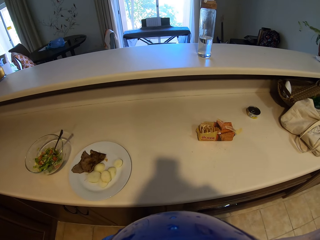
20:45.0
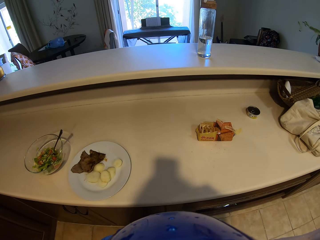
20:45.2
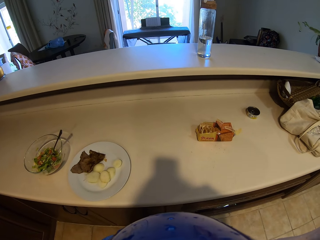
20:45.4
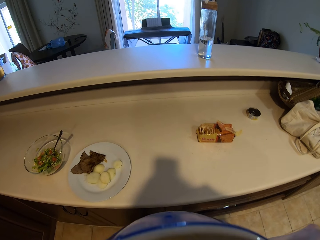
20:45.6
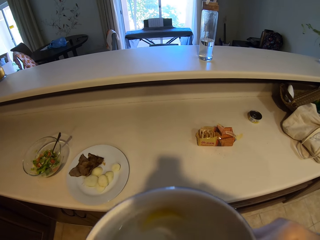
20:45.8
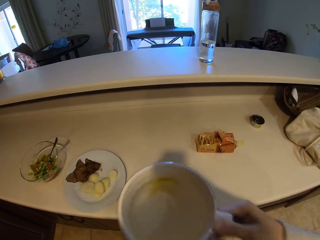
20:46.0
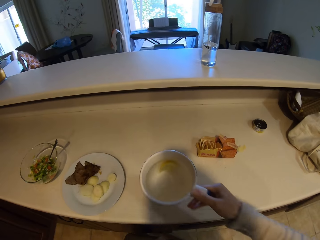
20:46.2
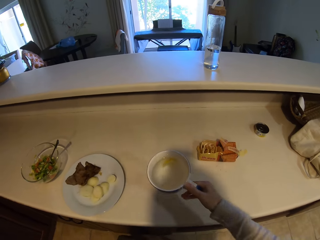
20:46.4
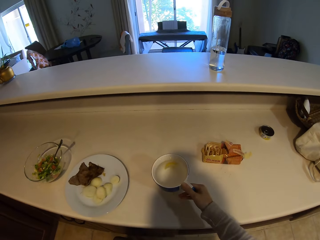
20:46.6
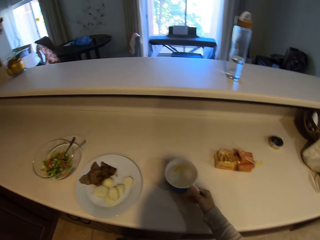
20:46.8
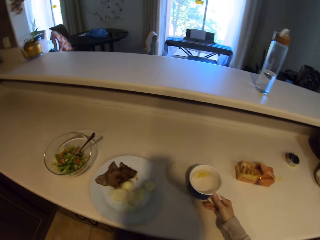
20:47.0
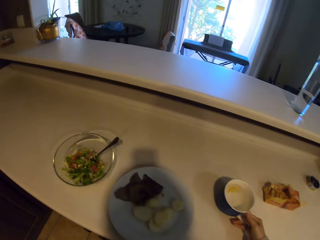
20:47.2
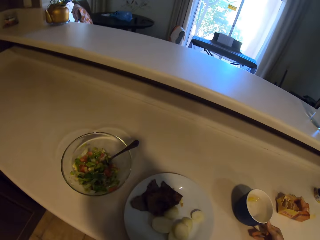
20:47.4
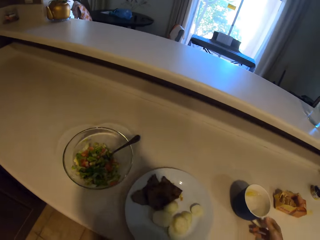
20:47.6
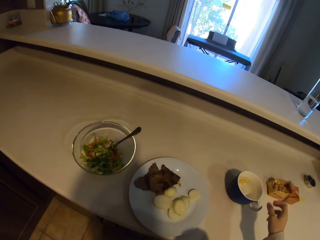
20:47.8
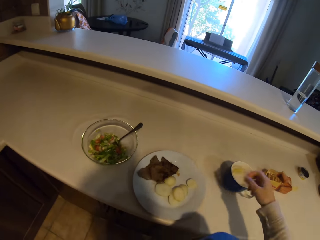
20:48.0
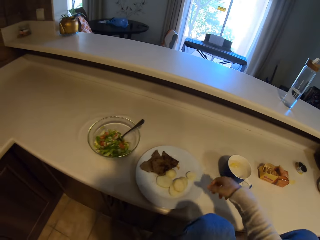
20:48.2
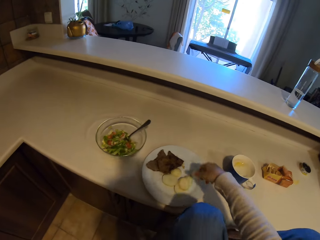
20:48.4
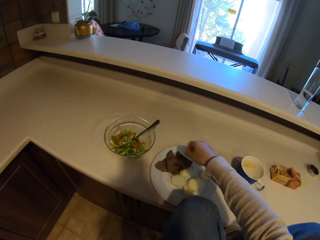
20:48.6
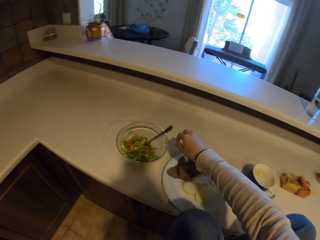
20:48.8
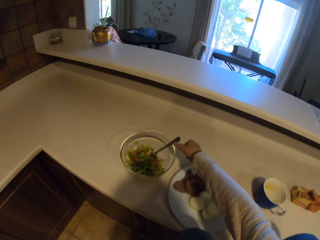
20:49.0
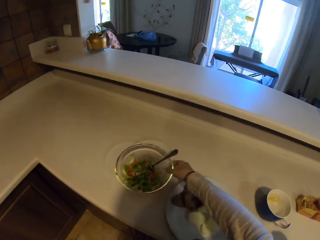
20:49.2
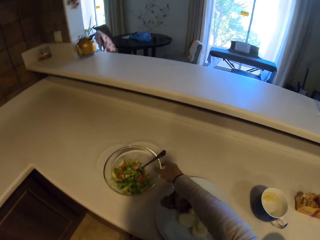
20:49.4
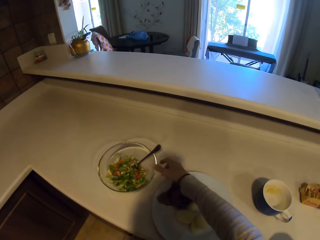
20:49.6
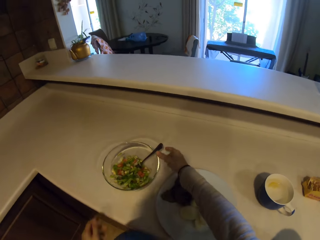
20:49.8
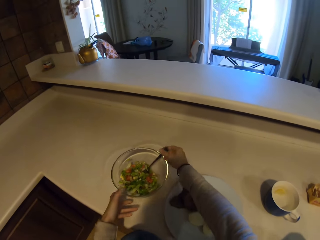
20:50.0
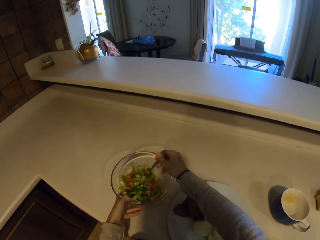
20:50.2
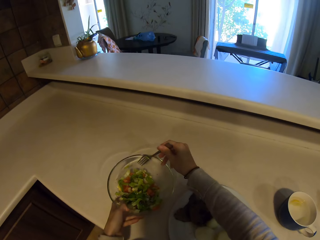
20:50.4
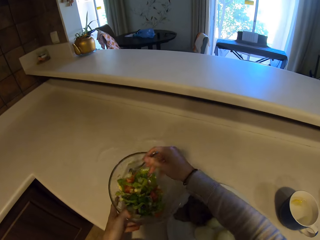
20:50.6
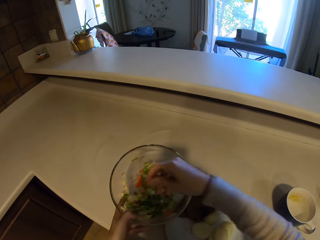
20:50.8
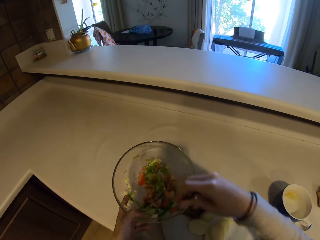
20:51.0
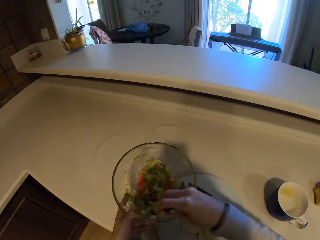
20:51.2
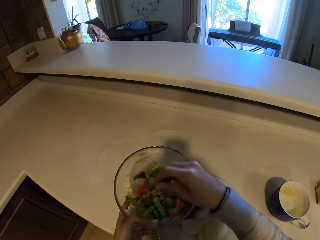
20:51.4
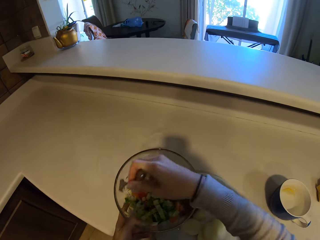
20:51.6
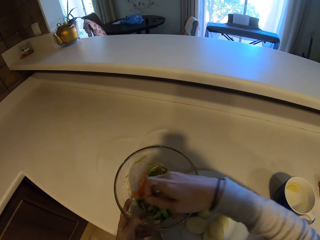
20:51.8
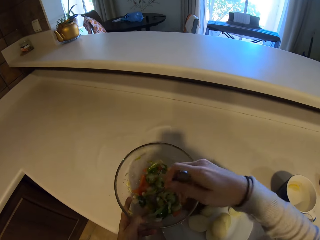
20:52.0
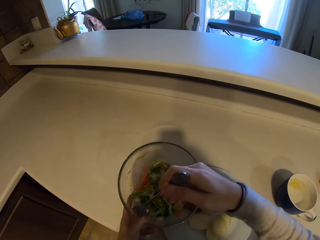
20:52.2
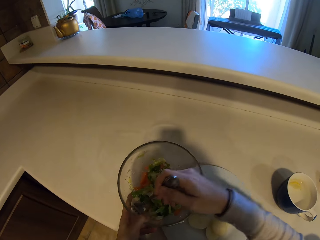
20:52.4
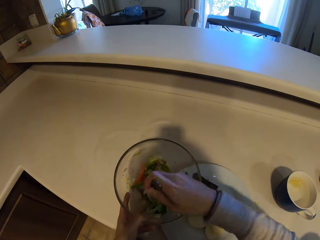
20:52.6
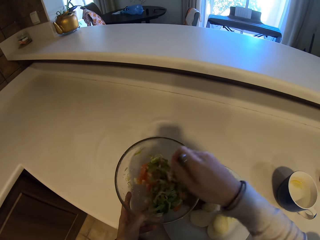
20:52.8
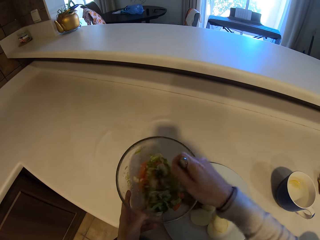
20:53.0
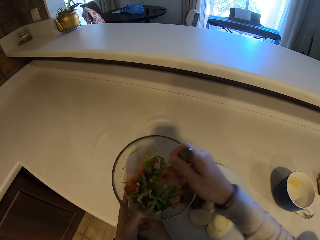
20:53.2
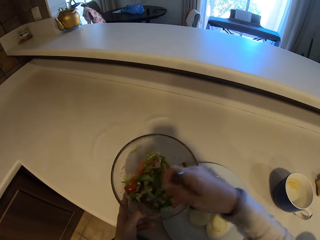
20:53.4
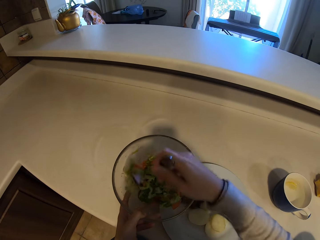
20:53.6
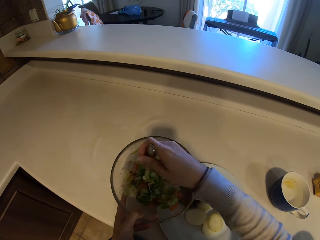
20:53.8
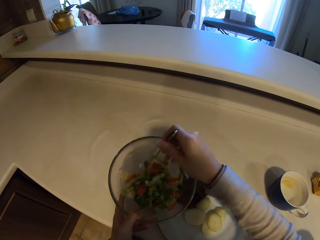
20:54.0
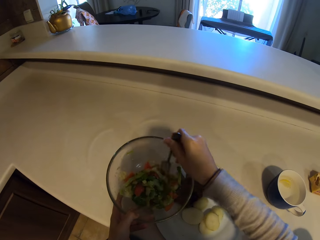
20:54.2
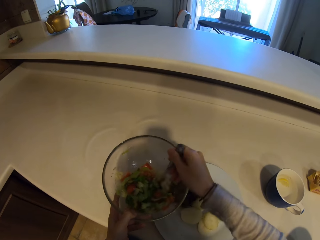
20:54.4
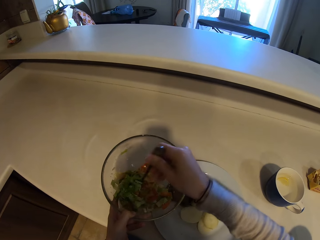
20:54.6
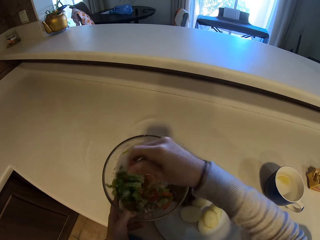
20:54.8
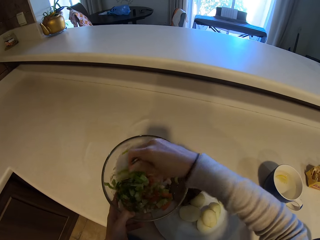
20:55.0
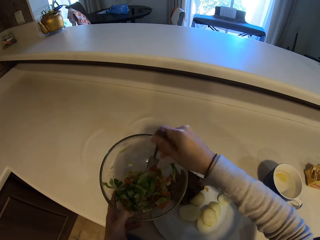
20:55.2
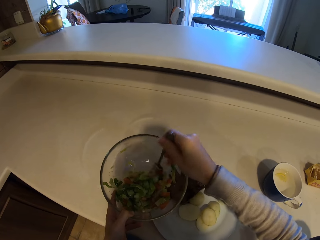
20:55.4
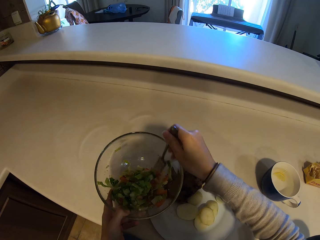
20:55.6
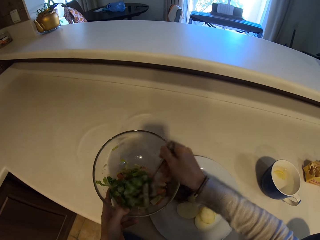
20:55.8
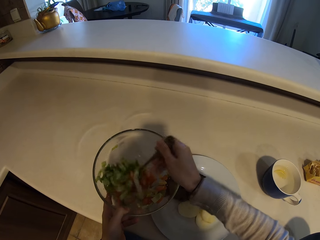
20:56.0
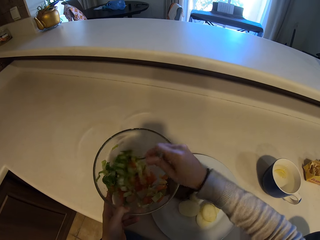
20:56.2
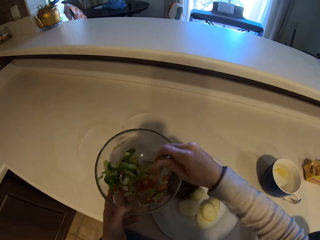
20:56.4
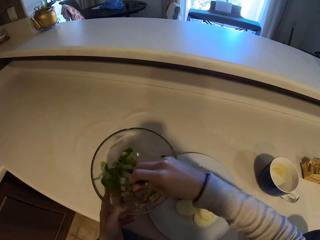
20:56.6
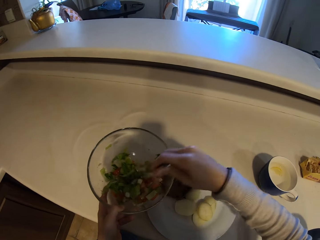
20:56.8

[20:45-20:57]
The camera wearer puts the cup on the table. They touch the bowl. They pick up the bowl. They stir the salad with the fork.

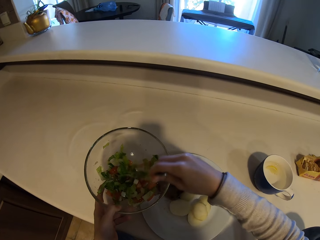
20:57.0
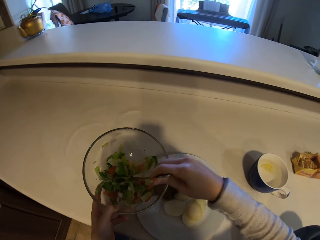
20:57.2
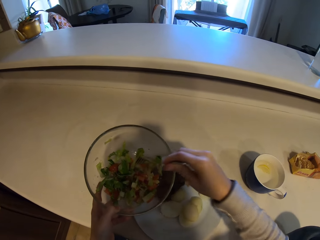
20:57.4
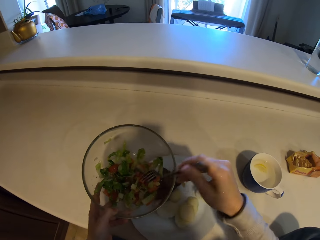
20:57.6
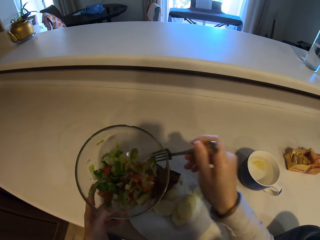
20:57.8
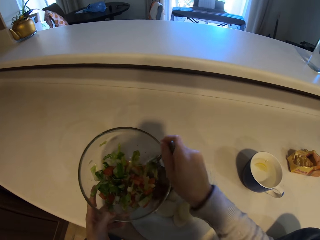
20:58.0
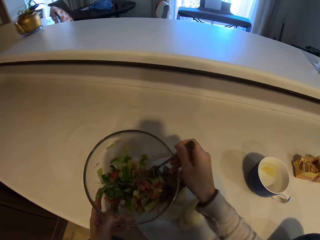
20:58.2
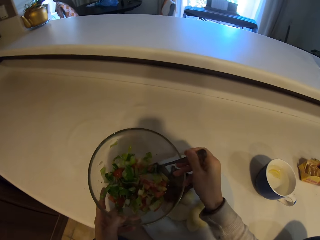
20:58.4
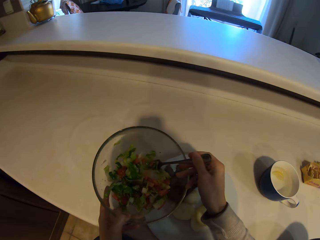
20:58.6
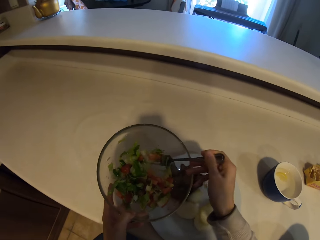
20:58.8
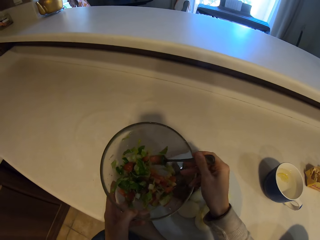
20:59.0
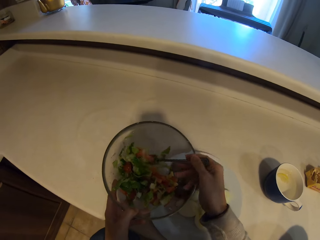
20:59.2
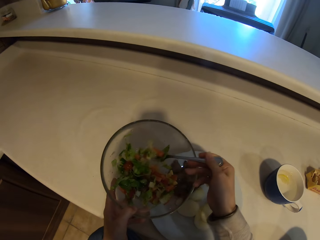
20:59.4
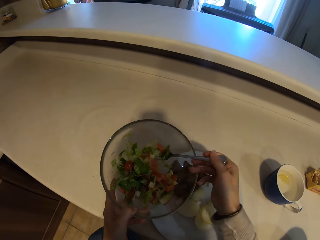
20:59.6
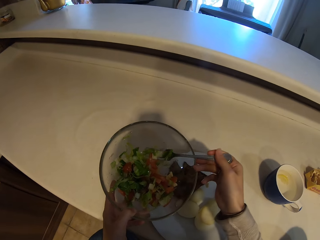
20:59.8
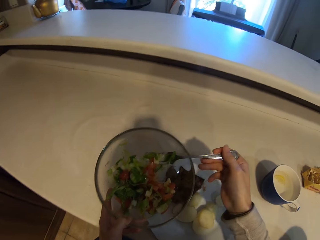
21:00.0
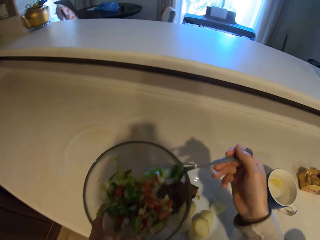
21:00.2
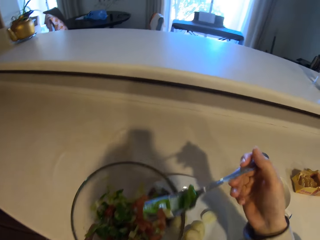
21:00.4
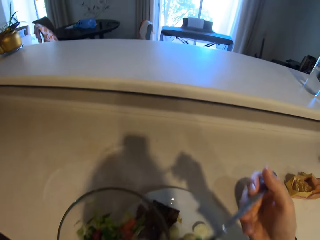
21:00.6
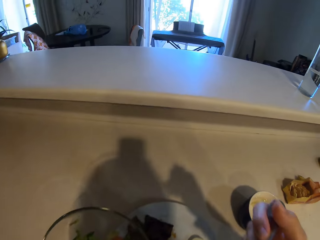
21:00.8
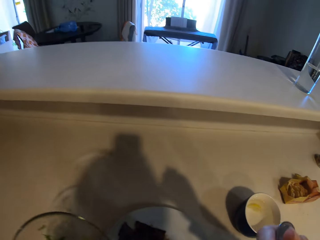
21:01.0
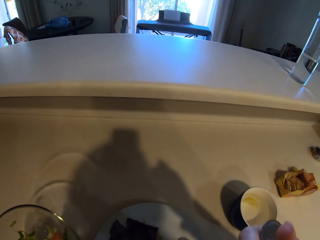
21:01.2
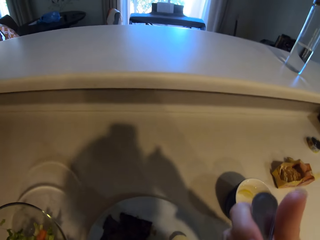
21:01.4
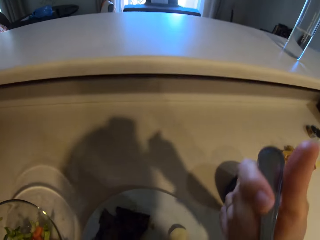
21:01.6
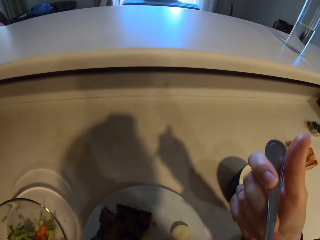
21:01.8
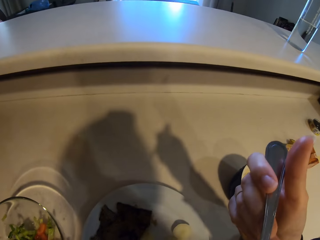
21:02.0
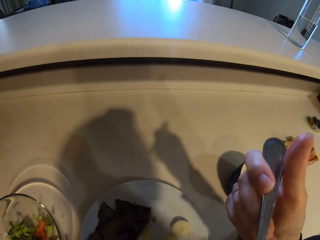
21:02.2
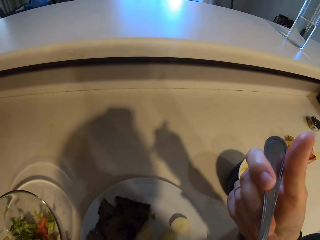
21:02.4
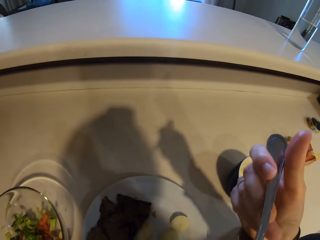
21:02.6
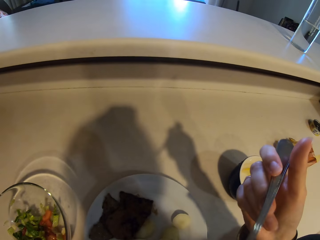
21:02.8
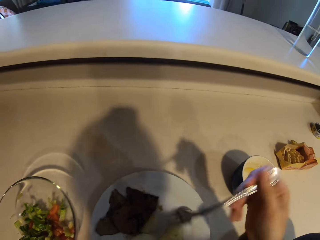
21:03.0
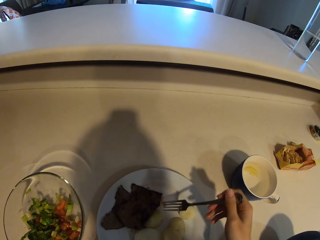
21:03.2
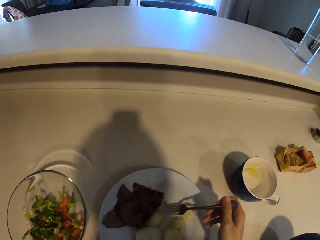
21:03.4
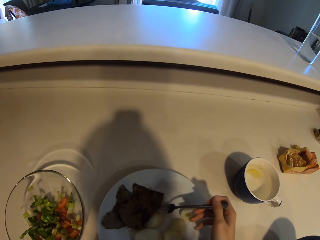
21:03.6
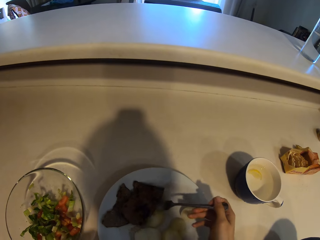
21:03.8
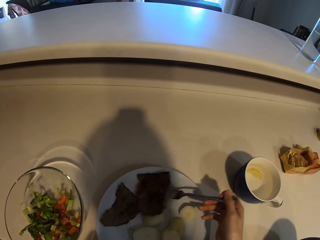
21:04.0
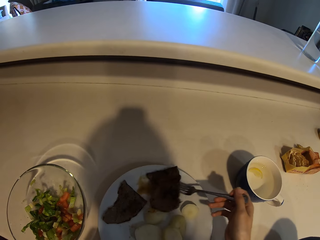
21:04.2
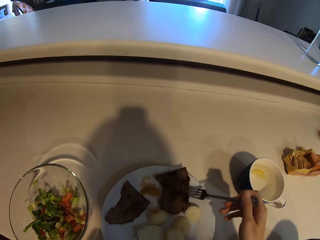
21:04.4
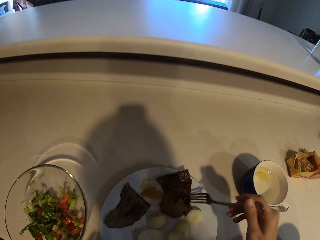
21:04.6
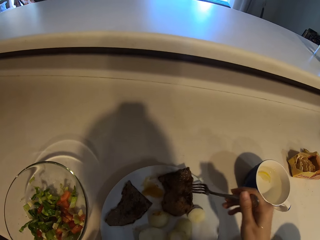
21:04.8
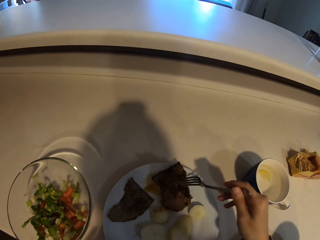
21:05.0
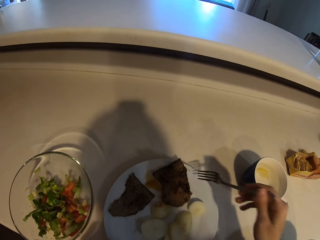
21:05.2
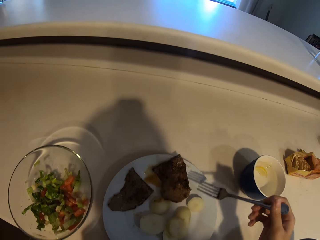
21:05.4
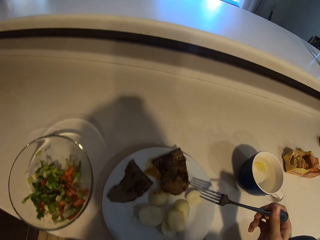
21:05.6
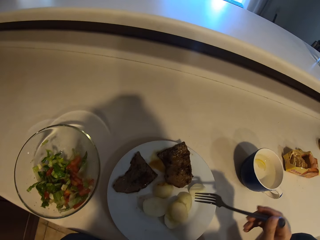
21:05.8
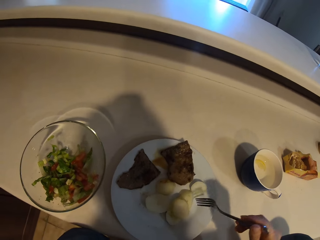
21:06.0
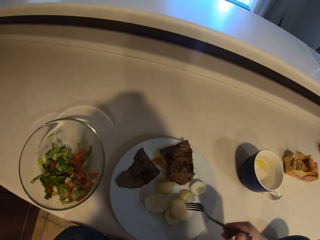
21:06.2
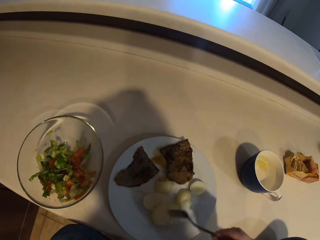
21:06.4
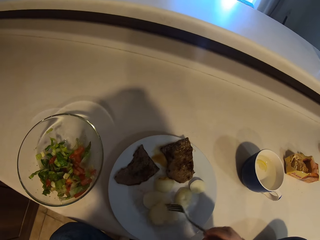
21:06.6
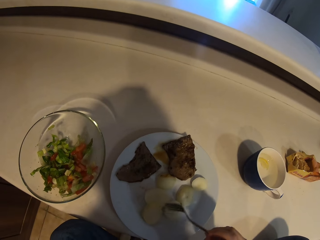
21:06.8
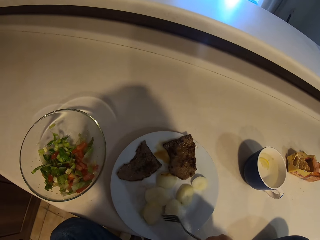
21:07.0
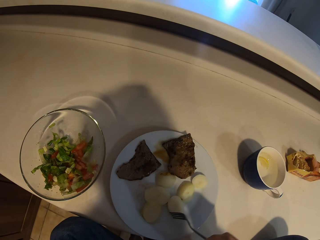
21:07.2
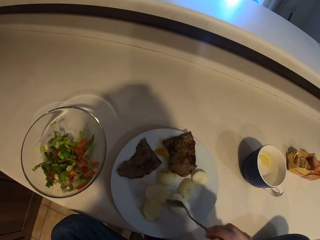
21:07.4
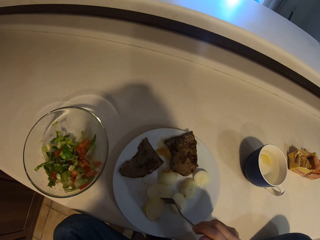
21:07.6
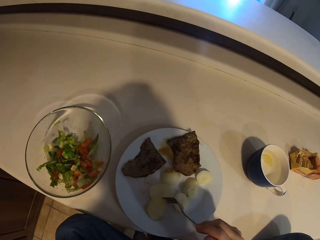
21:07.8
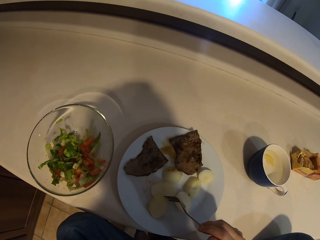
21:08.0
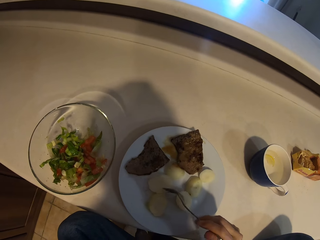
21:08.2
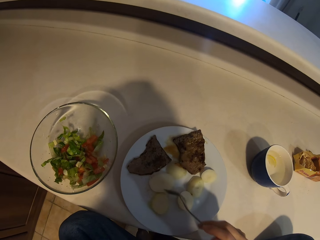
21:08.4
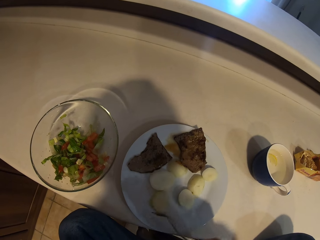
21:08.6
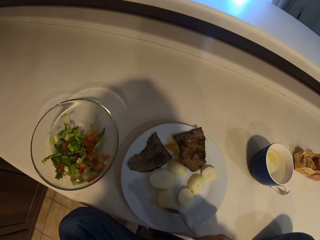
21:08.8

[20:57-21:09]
The camera wearer picks up the salad with the fork. They eat the salad. They put the bowl down. They move the meat with the fork. They move the bananas with the fork.
